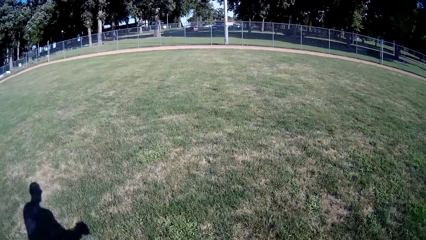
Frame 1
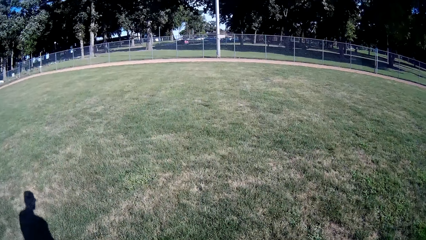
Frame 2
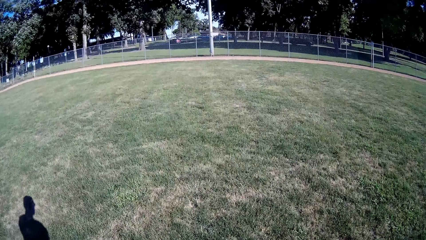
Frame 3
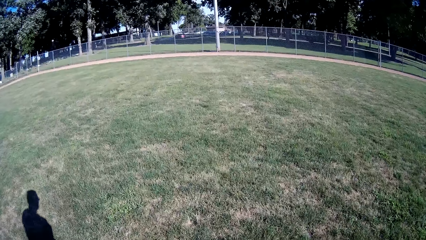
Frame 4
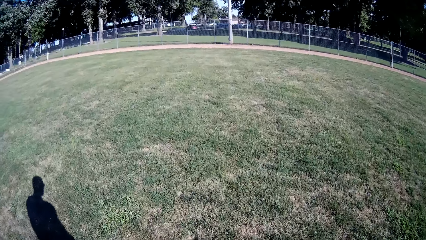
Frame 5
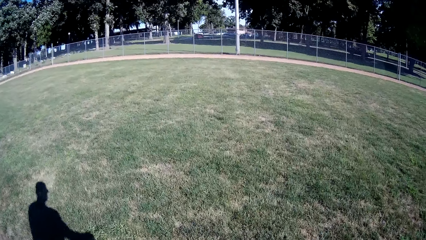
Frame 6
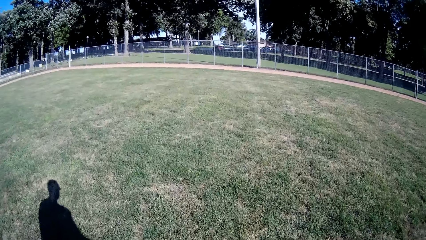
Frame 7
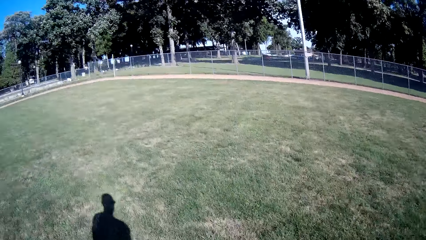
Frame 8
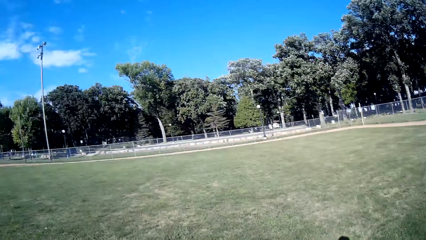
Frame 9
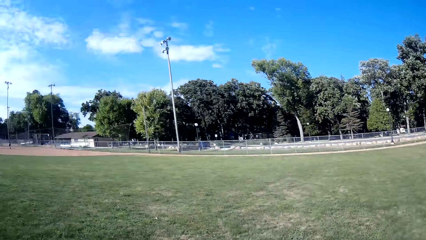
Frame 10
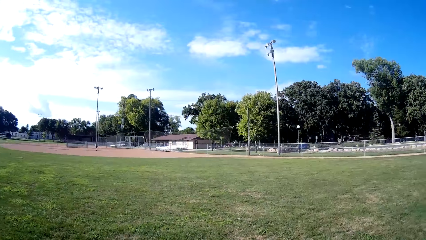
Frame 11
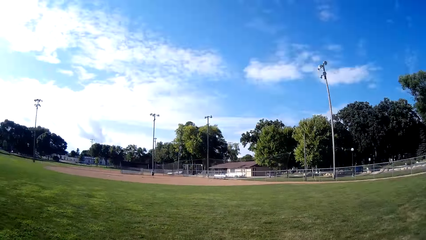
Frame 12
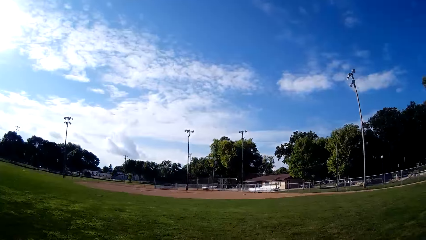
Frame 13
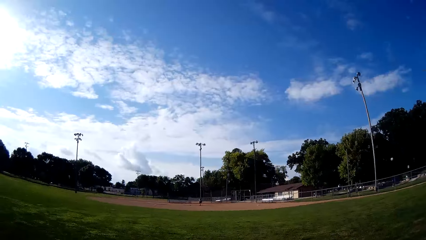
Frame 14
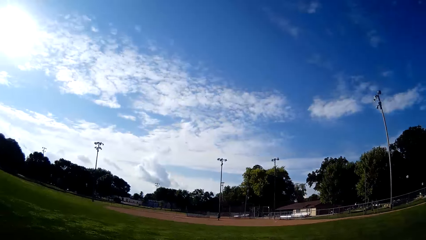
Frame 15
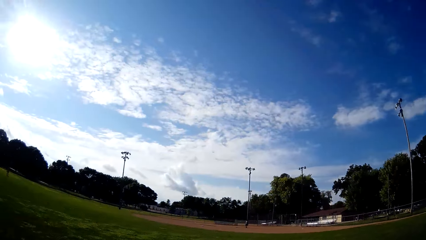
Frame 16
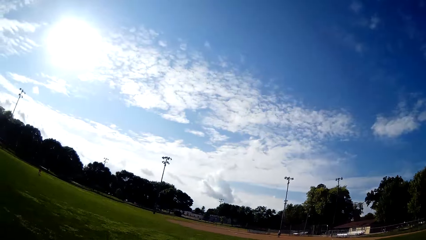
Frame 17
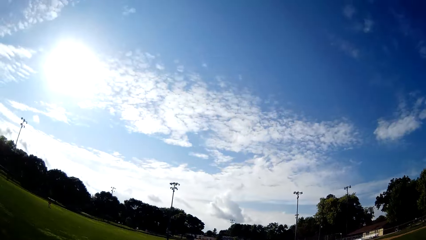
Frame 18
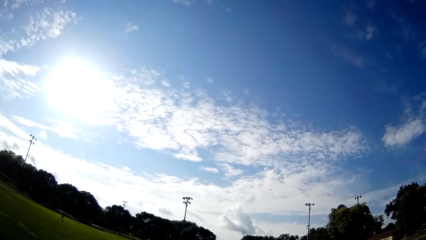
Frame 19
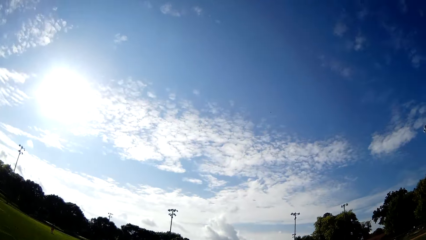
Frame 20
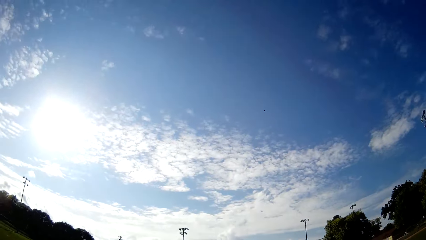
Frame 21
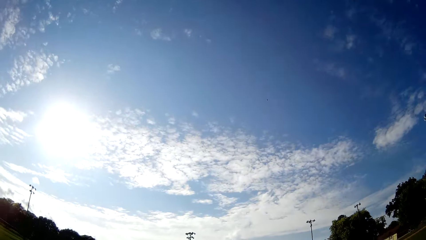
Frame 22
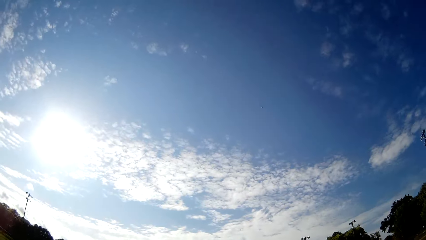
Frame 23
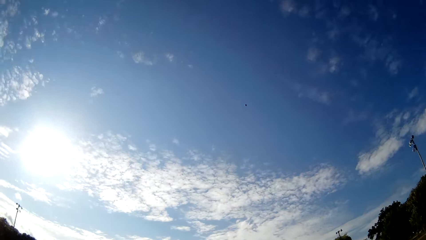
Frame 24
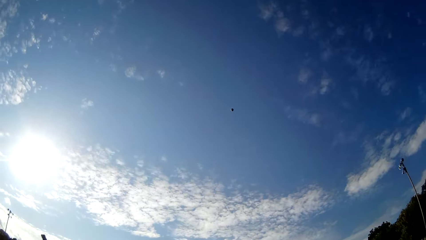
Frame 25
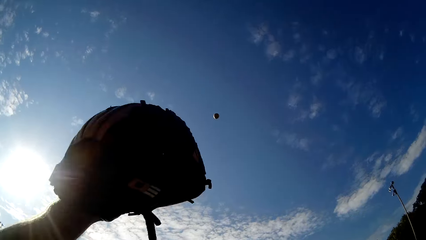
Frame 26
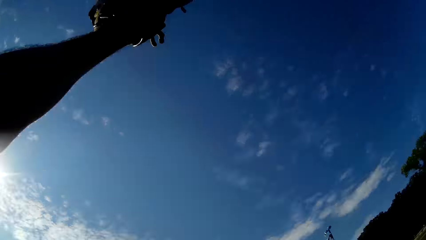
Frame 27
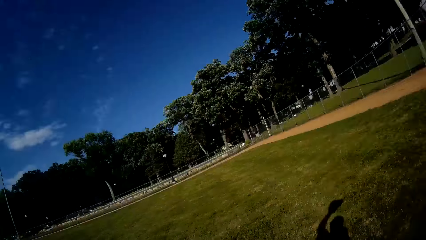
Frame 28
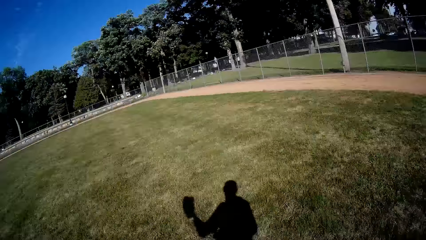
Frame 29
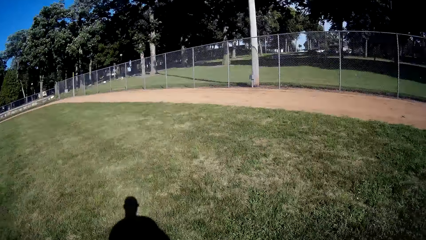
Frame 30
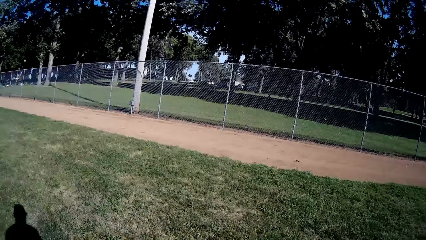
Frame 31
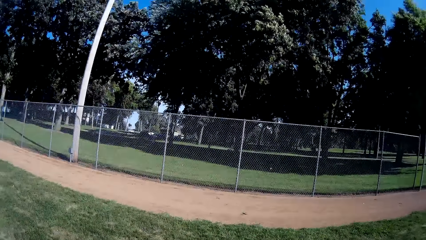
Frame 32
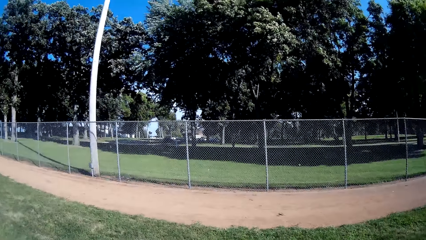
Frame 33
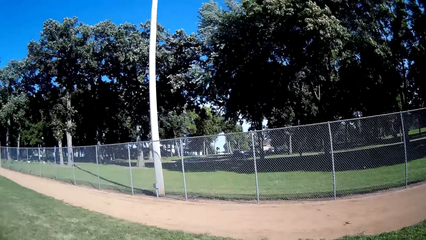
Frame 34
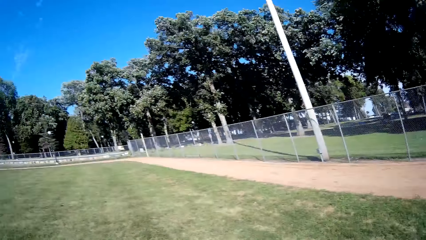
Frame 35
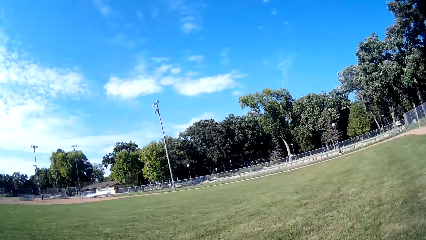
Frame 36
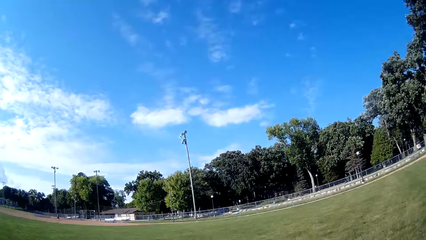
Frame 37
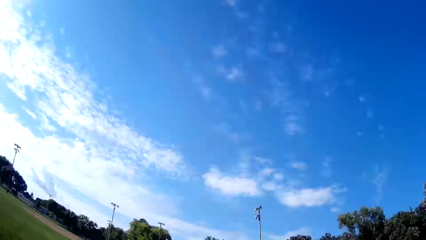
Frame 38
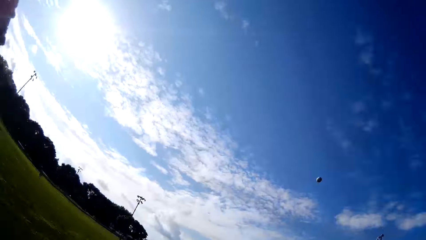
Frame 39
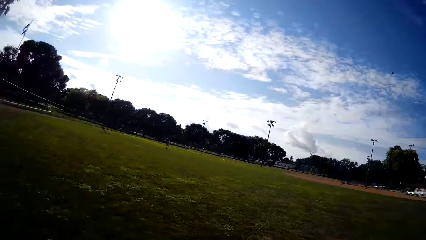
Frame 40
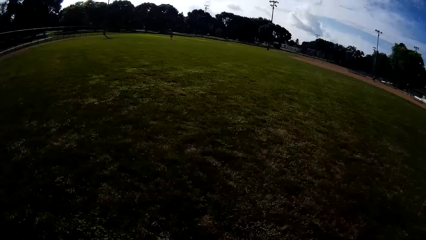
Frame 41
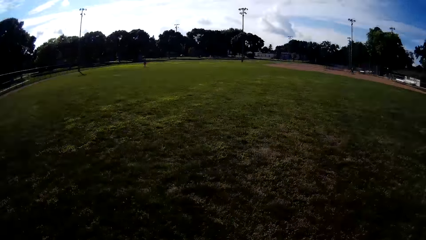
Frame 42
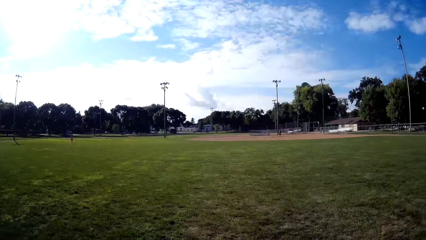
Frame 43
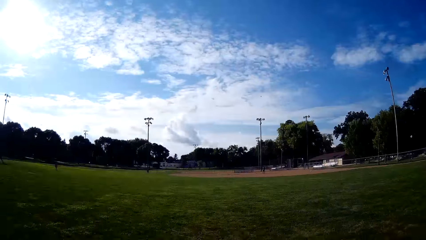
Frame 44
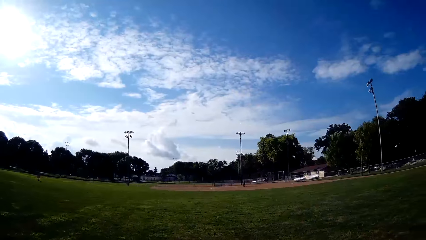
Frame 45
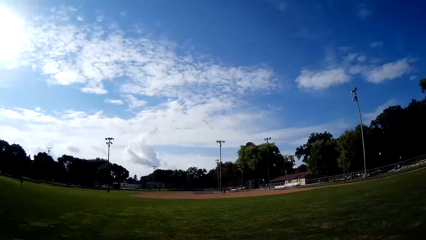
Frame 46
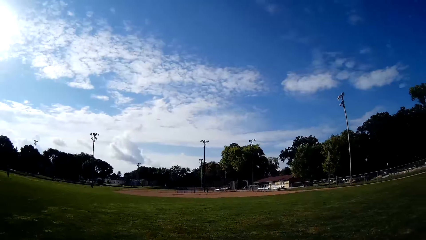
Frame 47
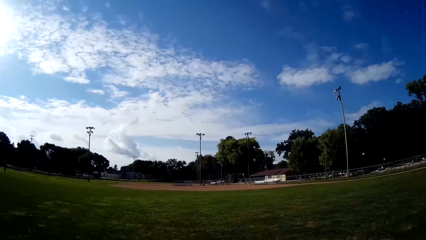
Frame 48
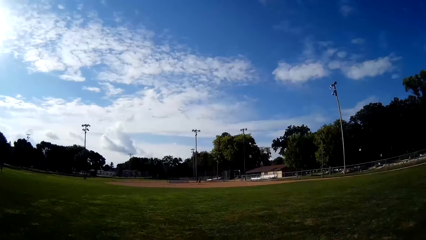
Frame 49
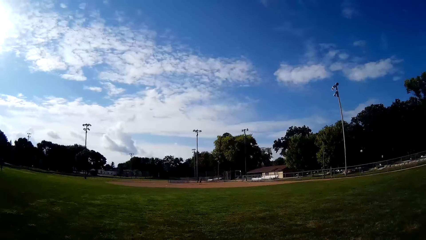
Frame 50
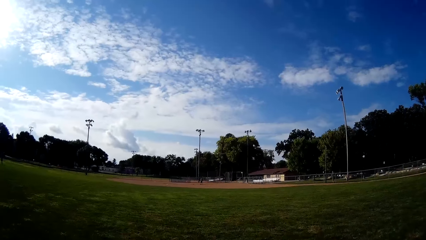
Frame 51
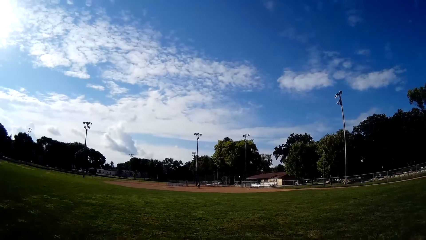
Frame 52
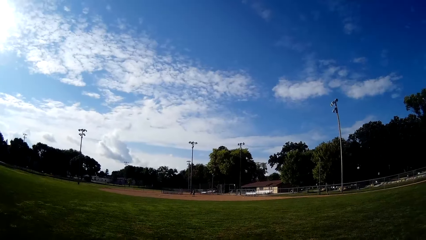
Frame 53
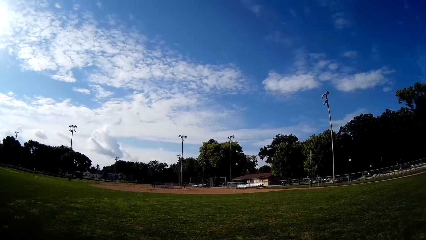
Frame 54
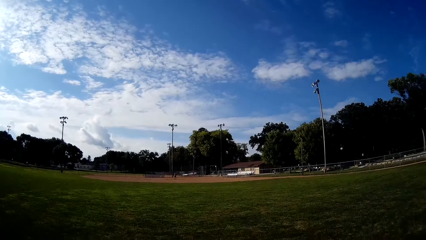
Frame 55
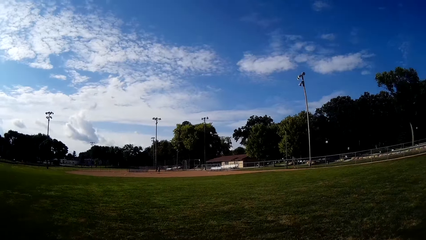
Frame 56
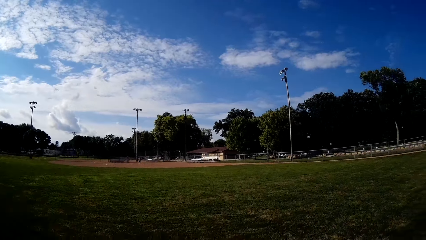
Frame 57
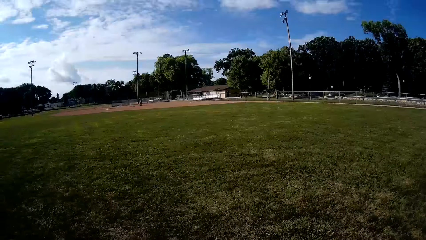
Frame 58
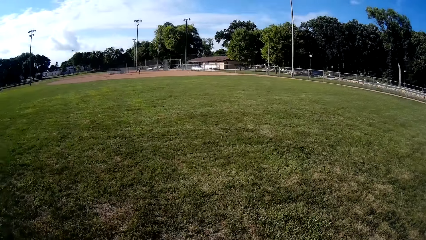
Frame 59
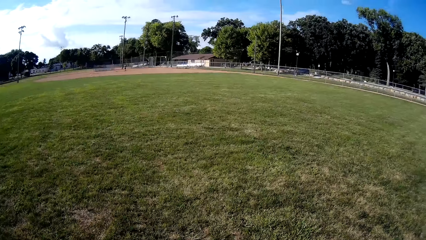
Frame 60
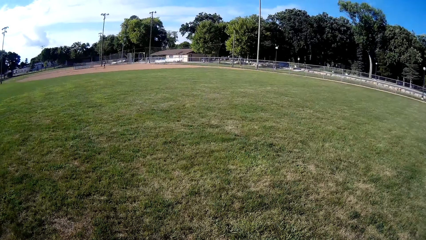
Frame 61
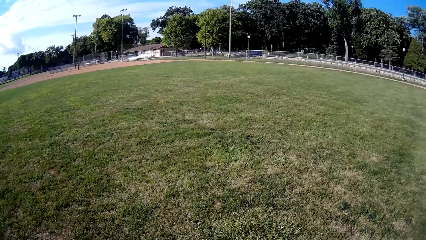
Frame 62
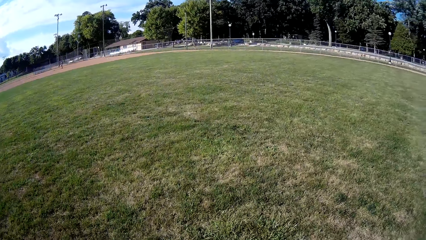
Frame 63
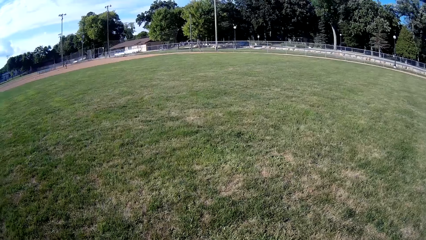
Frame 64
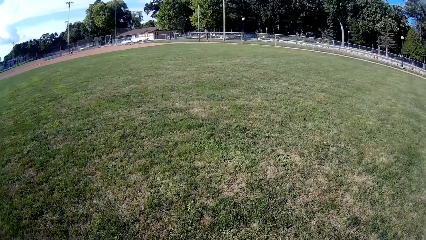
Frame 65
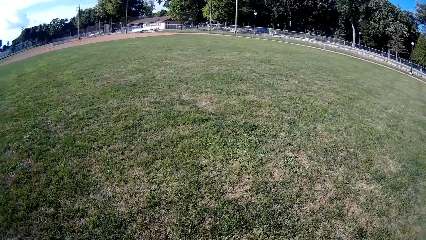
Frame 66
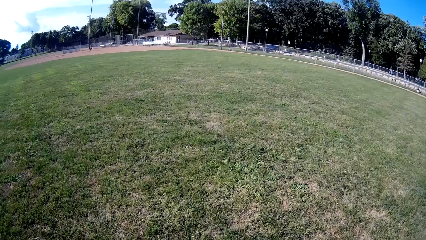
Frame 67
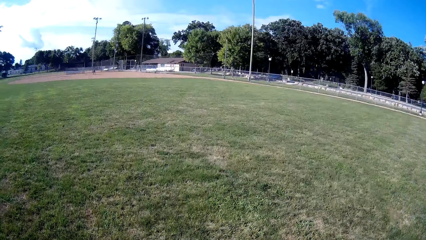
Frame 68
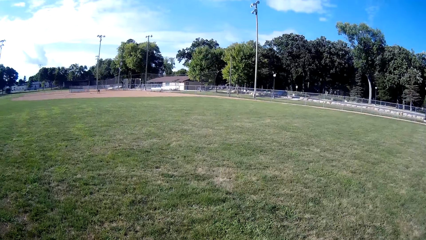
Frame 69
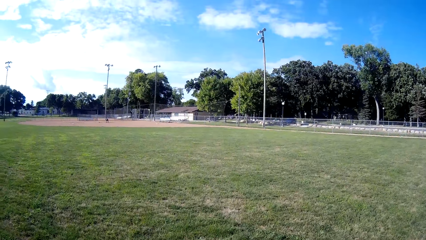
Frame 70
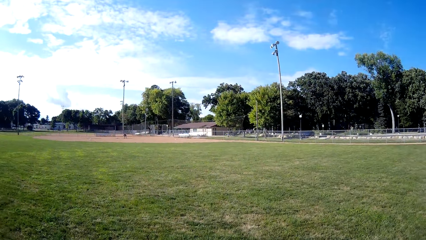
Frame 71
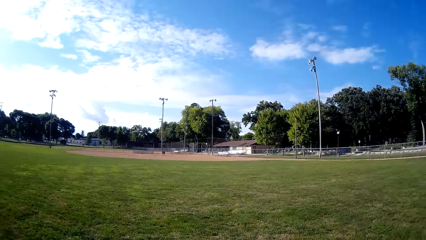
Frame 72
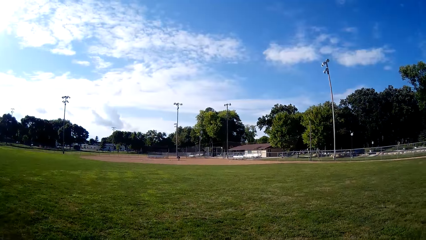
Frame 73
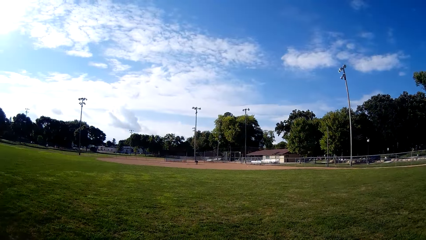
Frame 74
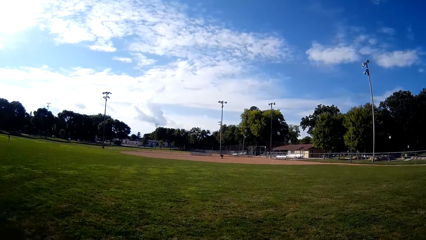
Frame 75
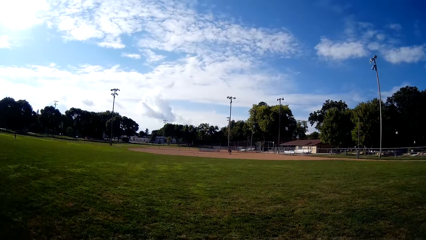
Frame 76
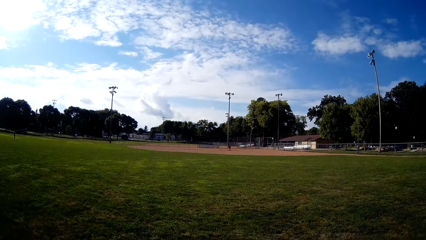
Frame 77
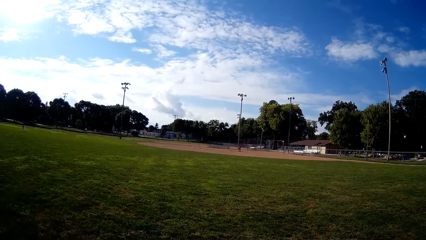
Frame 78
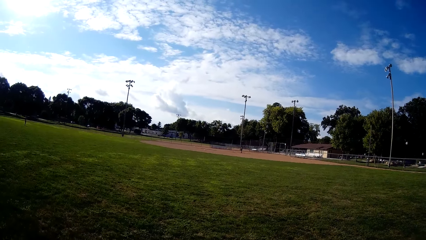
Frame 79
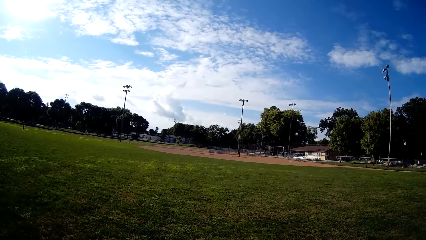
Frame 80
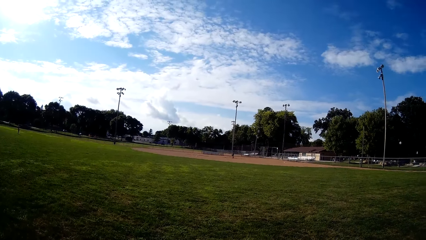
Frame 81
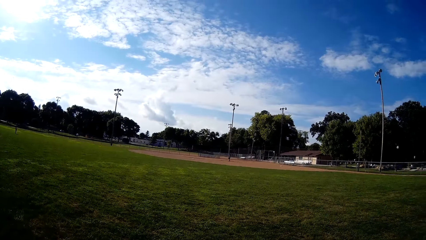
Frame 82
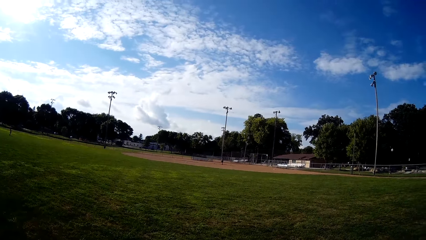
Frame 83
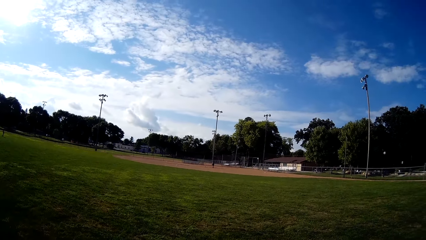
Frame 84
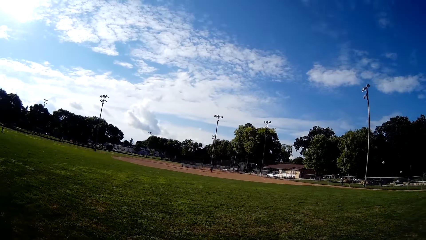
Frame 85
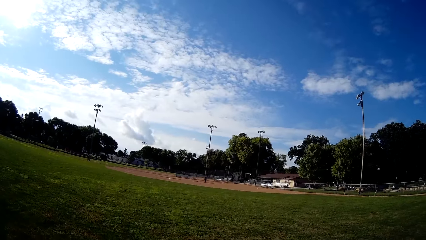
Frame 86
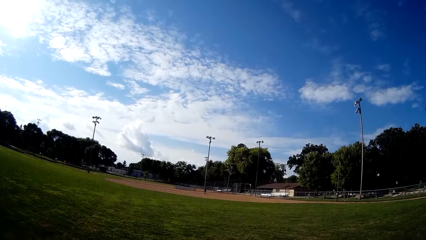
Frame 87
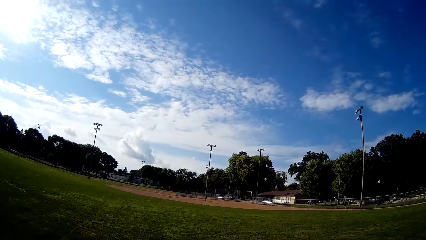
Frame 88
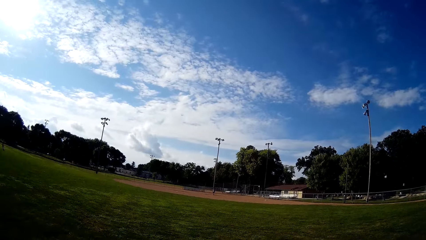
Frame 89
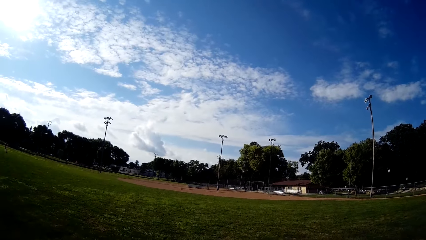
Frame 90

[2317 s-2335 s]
The camera wearer walks forward on the field. They catch the baseball. They throw the baseball to the man. The man hits the ball.
